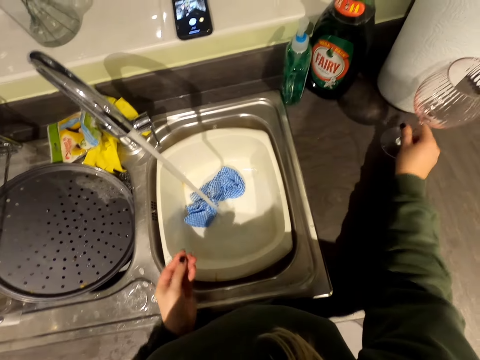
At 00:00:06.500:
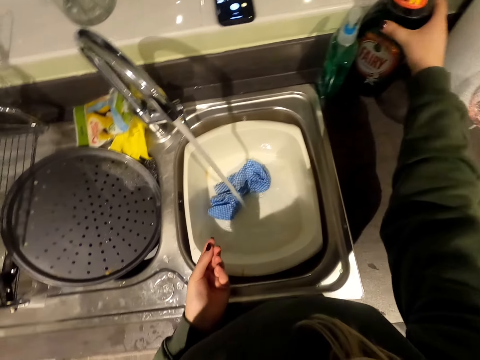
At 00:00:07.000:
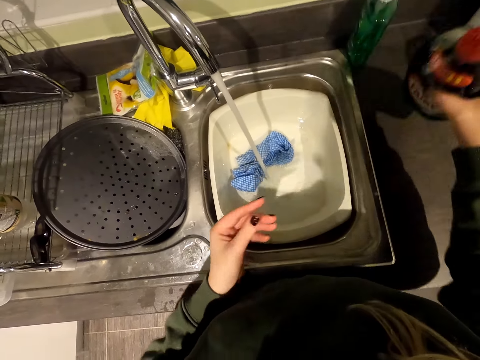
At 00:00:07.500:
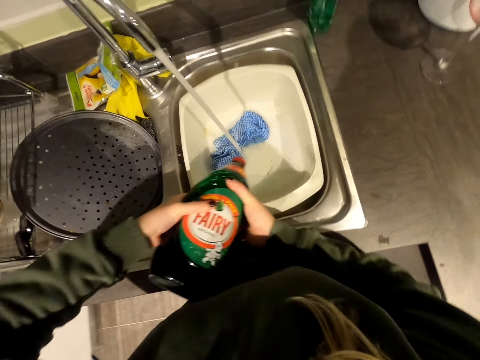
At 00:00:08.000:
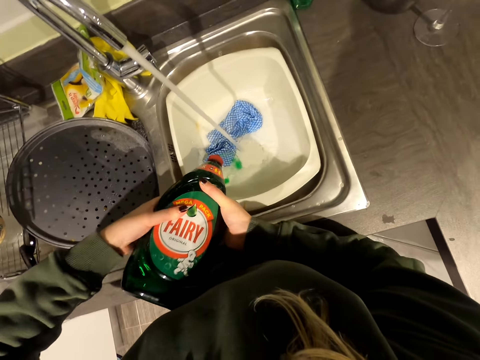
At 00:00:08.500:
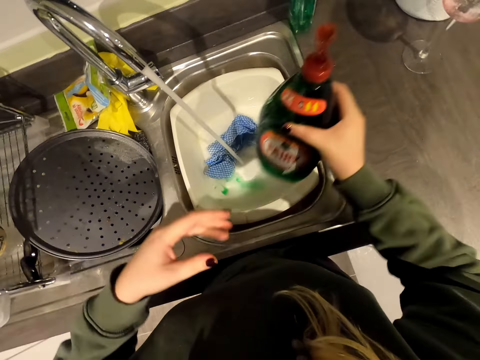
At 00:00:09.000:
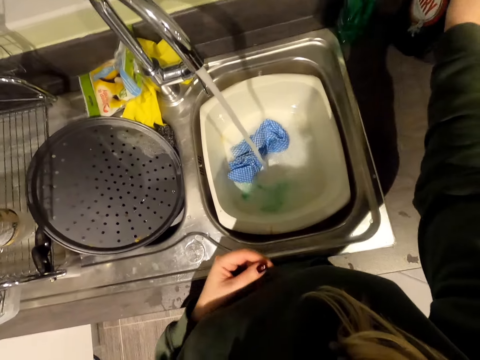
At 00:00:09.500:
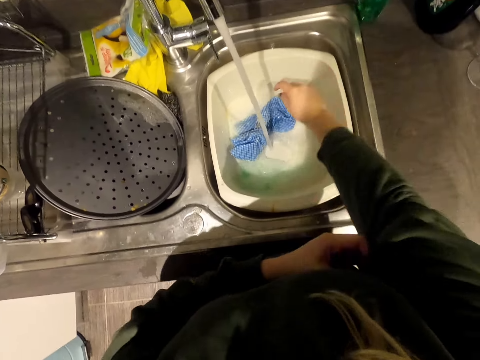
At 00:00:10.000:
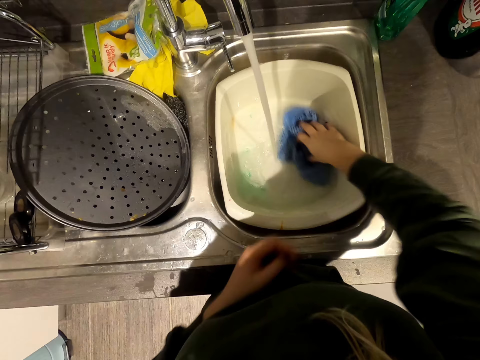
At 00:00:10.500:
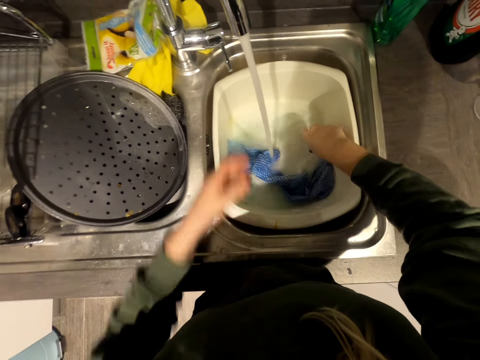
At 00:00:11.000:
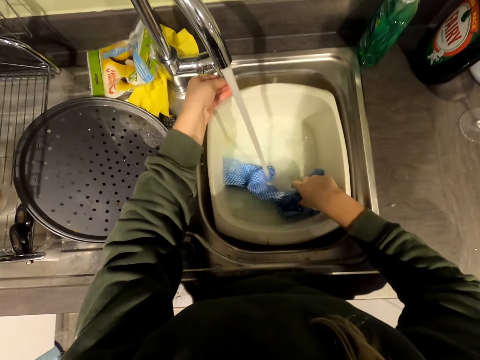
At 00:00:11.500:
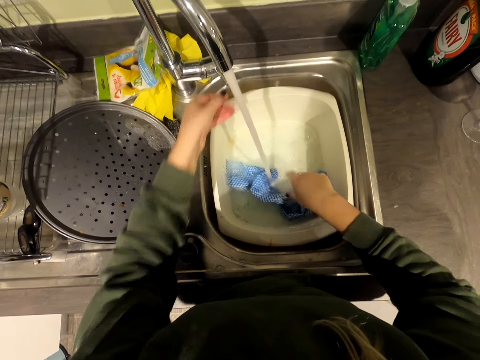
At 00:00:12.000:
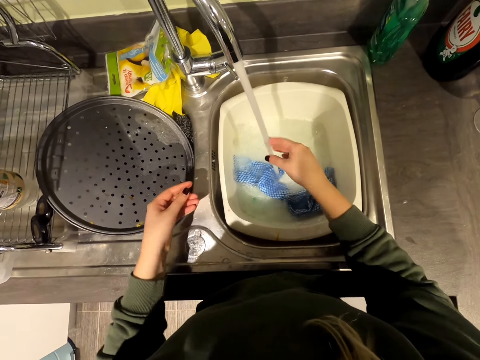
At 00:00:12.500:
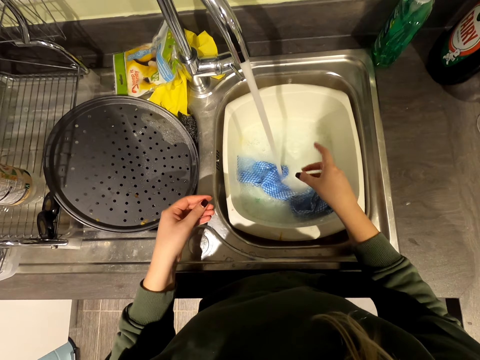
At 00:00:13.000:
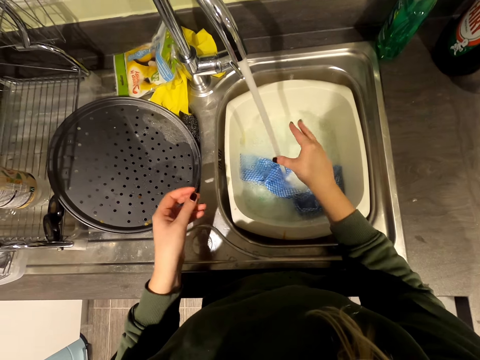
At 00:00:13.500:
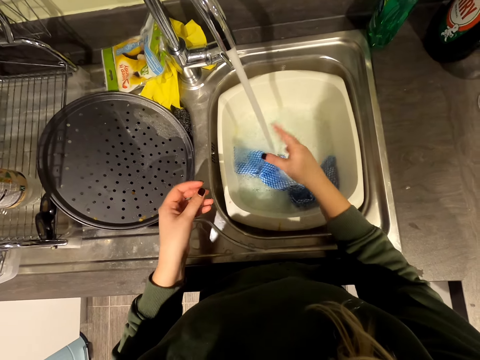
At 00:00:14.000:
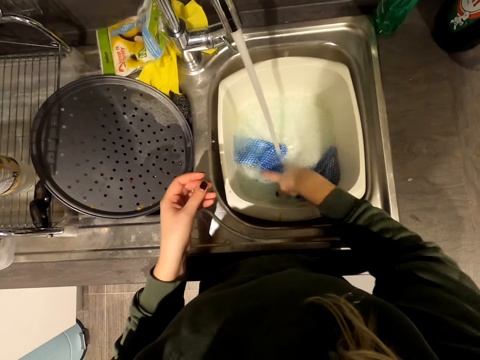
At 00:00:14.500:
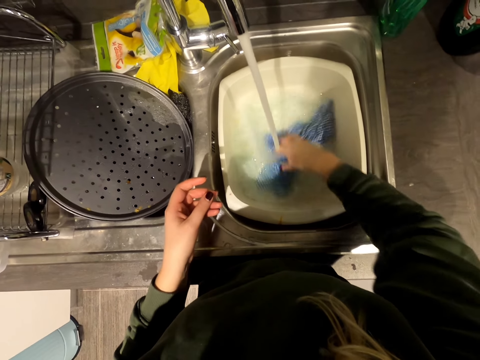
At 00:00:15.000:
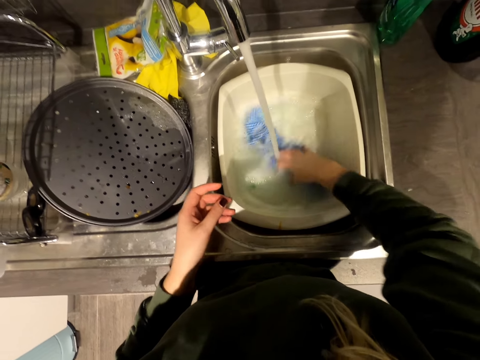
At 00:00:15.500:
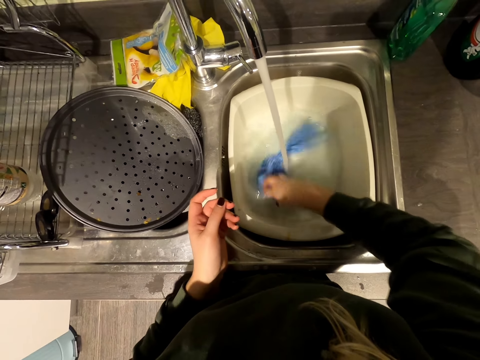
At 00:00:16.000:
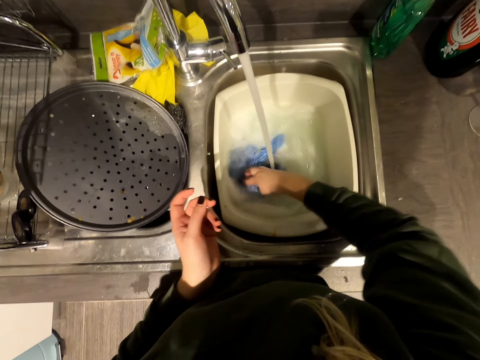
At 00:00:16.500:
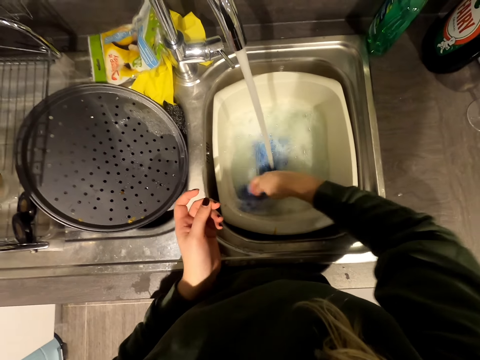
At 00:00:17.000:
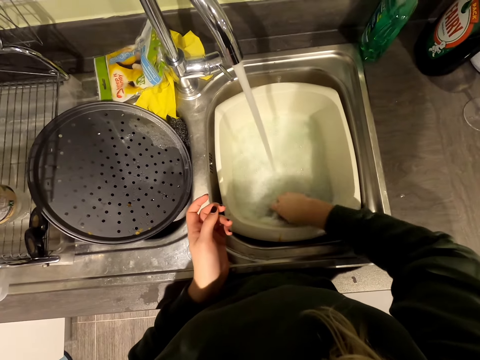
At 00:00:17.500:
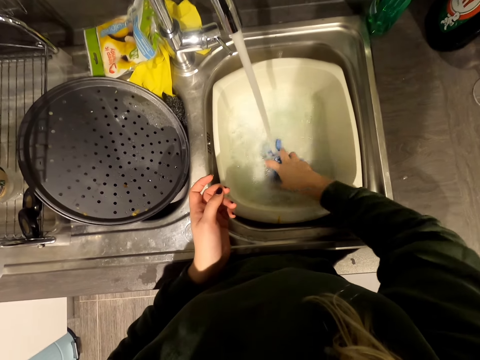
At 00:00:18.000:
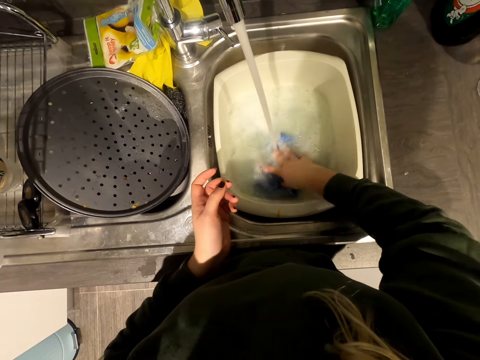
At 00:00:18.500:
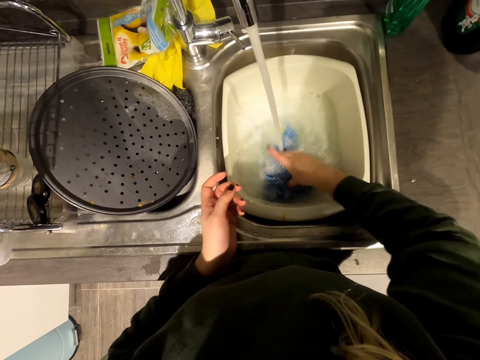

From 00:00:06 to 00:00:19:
The camera wearer moves the stem glass. They pick up the detergent. They hold the bottle. They pour the detergent into the cloth in the sink. They squeeze the bottle. They put down the bottle and pull the sleeve. They rinse the cloth. They hold the cloth. They touch the tap. They touch the water. They hold the cloth. They move the cloth inside the sink.

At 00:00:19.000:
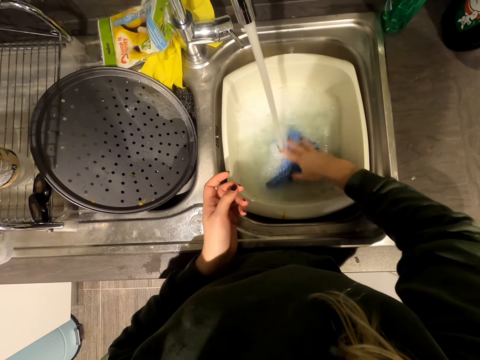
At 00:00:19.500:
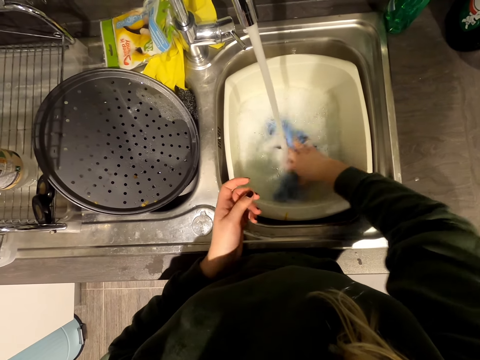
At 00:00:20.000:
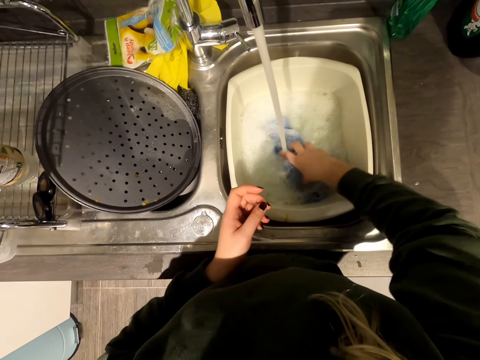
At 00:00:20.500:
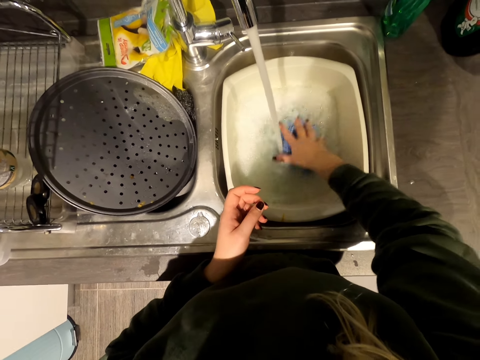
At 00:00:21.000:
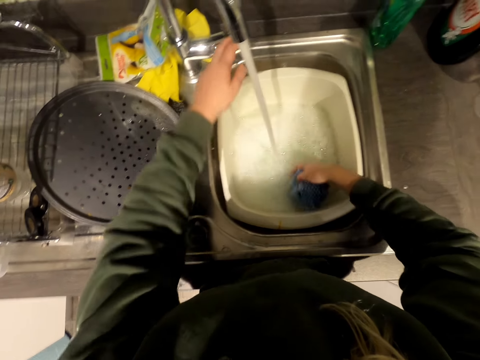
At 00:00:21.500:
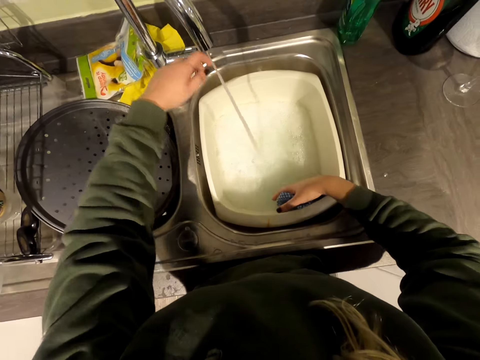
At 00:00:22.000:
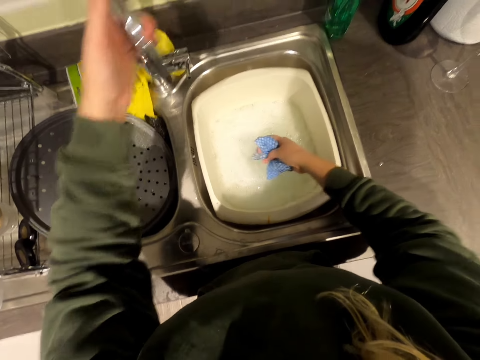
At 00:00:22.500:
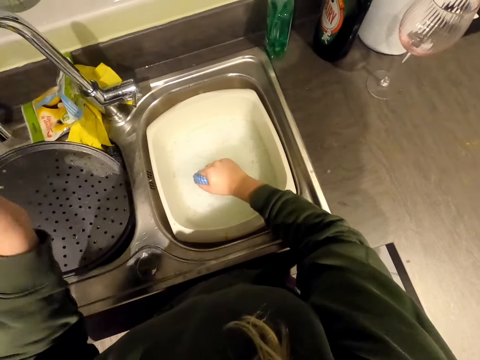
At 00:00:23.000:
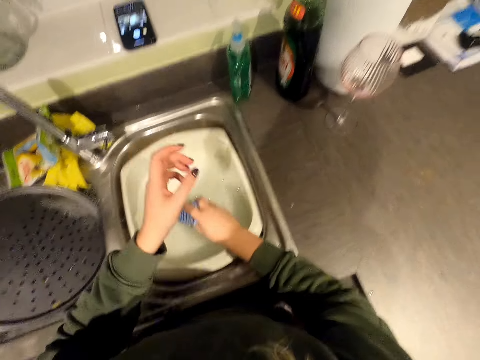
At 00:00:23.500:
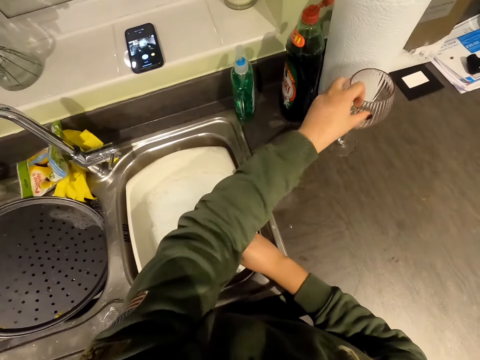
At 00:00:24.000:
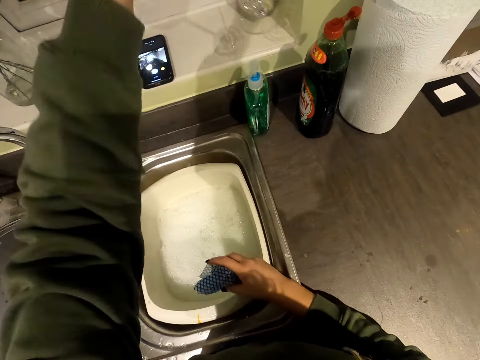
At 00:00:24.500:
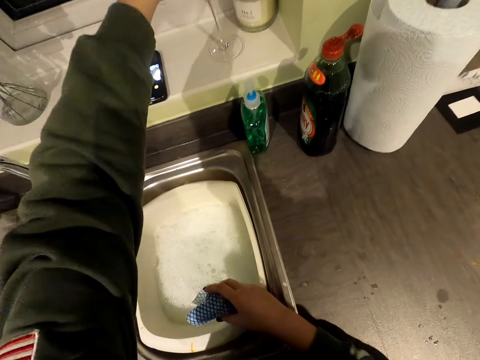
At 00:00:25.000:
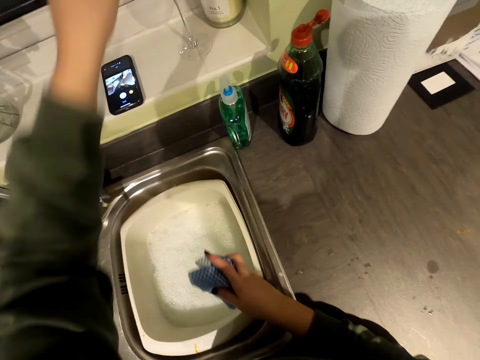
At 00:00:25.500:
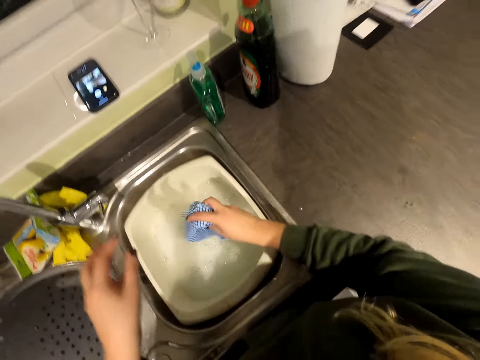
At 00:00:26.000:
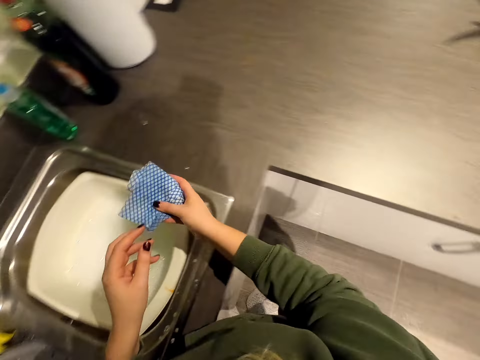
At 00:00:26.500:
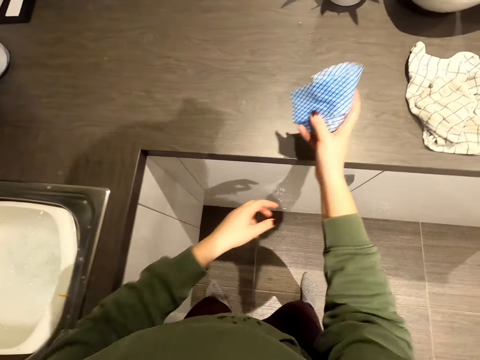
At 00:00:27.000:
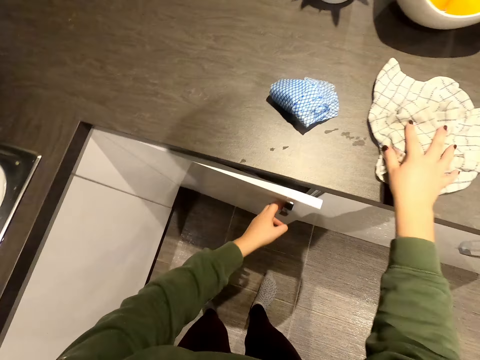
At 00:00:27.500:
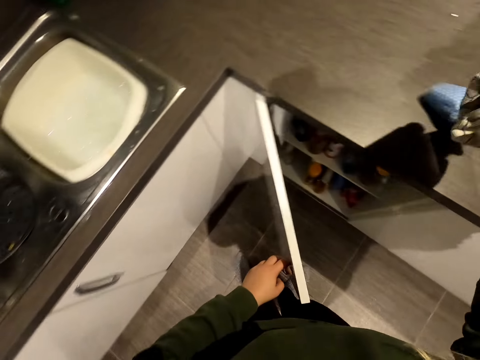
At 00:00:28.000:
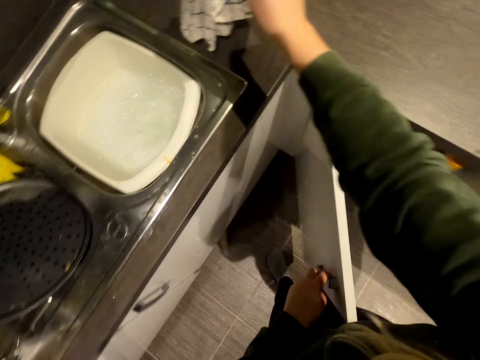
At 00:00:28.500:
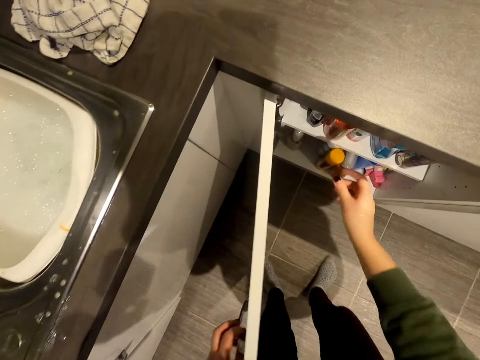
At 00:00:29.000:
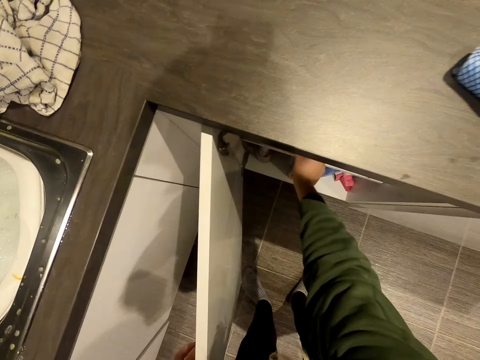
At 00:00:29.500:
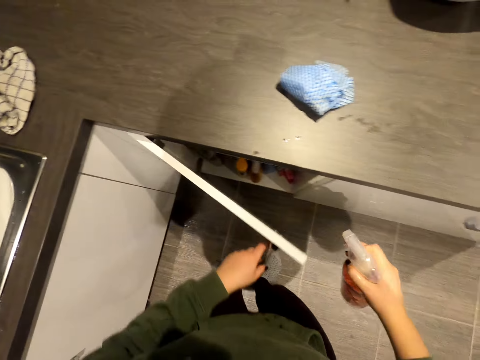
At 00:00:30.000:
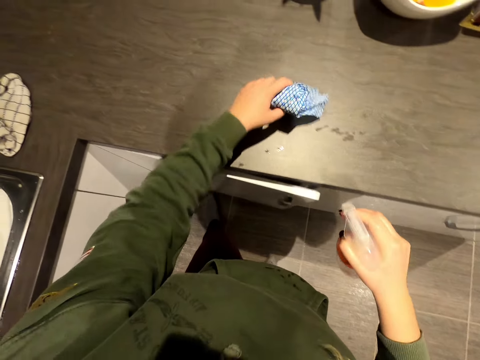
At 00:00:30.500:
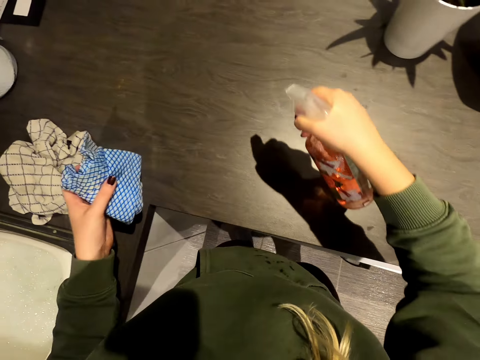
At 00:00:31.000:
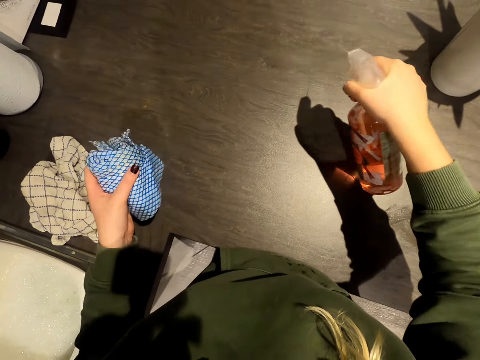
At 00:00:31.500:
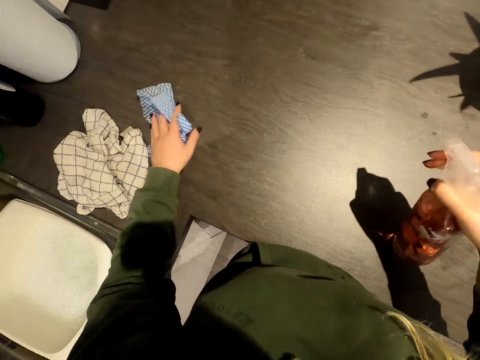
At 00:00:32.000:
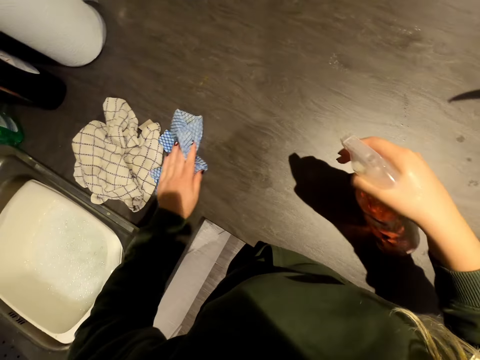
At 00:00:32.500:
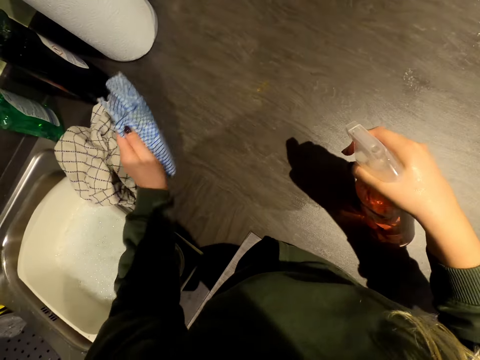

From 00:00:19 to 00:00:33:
The camera wearer switches off the water tap. They move the tap. They pick up the stem glass. They hold the glass. They put the glass on the window frame. They shake the cloth. They pick up the wiping cloth. They put the wiping cloth on the table. They pick up the kitchen towel. They open the cabinet door. They hold the cloth. They put down the kitchen towel. They pick up the detergent. They close the cabinet door. They hold the cloth. They spray the table with the detergent. They wipe the table.
